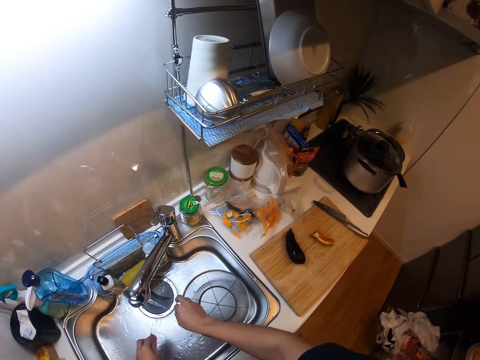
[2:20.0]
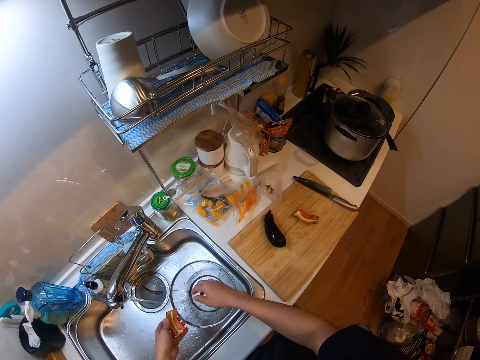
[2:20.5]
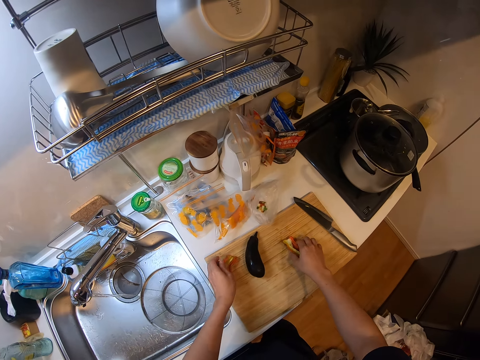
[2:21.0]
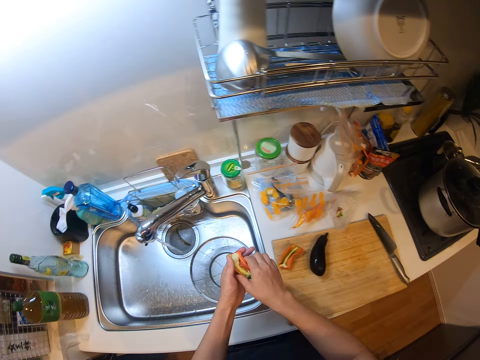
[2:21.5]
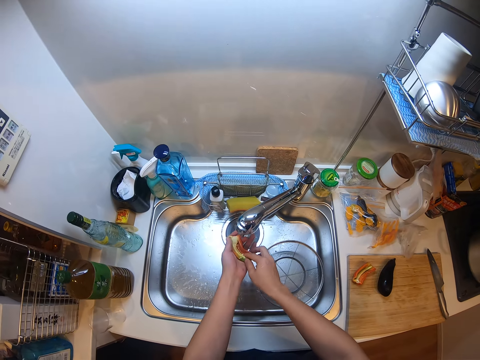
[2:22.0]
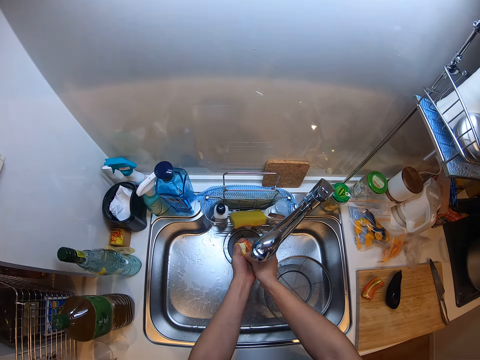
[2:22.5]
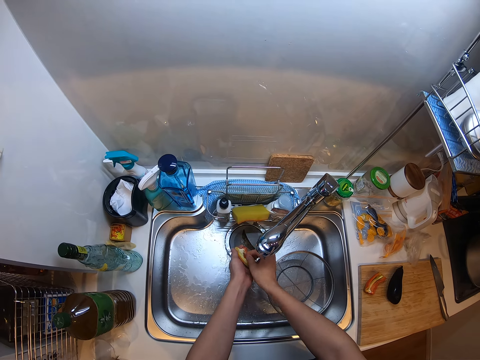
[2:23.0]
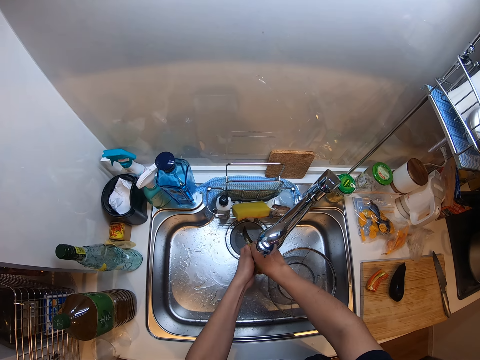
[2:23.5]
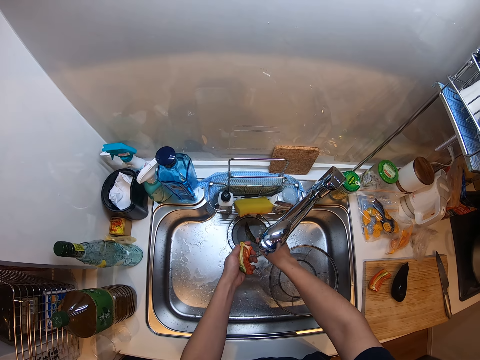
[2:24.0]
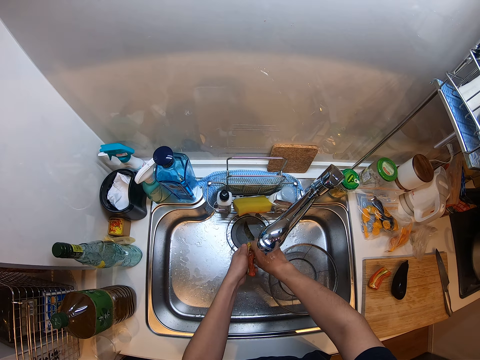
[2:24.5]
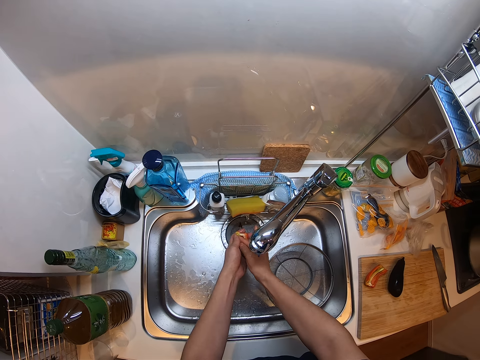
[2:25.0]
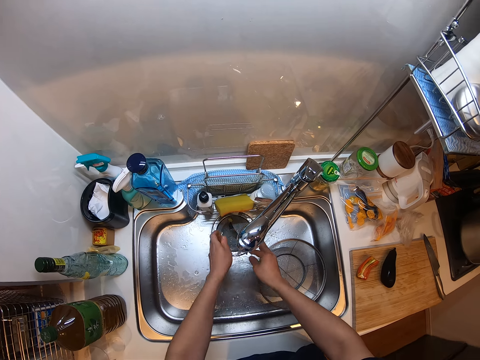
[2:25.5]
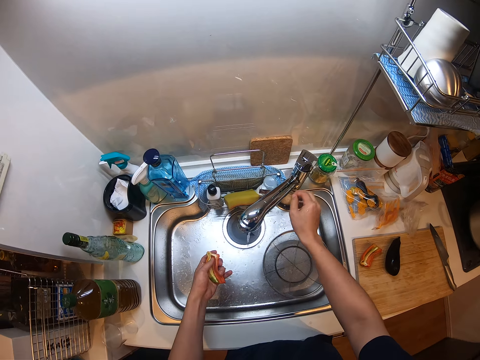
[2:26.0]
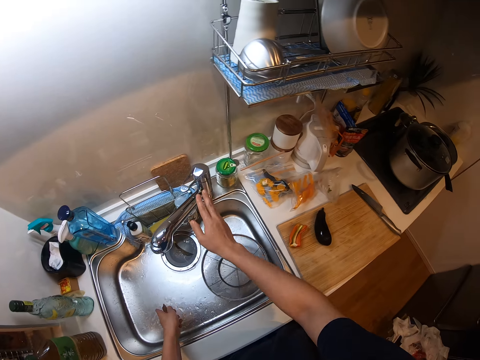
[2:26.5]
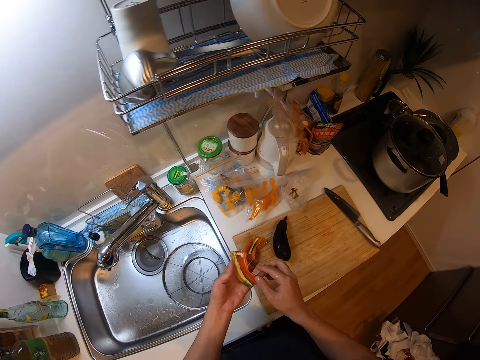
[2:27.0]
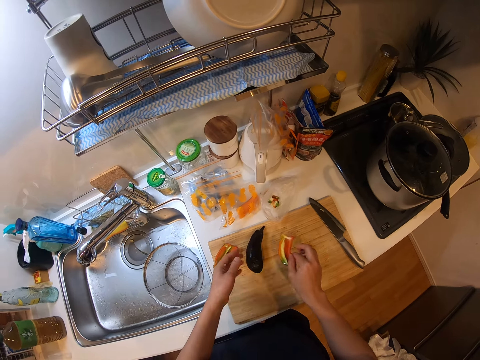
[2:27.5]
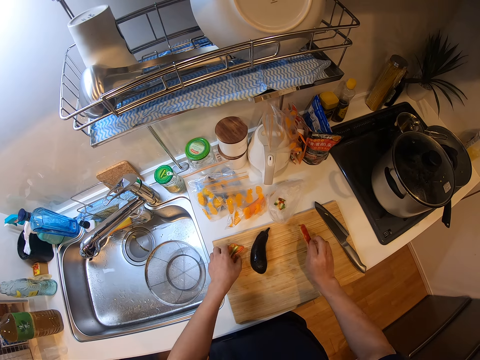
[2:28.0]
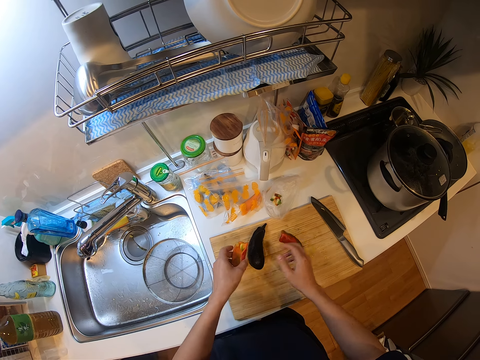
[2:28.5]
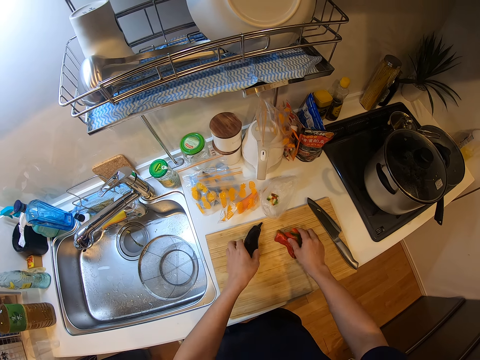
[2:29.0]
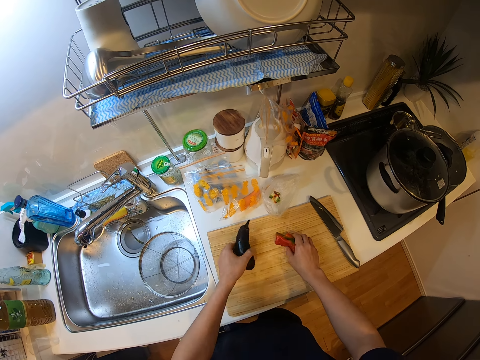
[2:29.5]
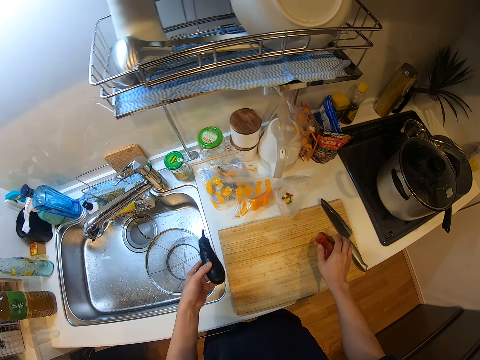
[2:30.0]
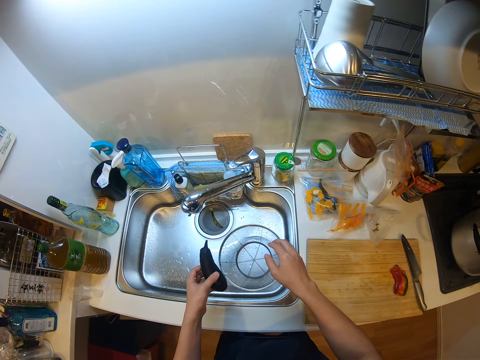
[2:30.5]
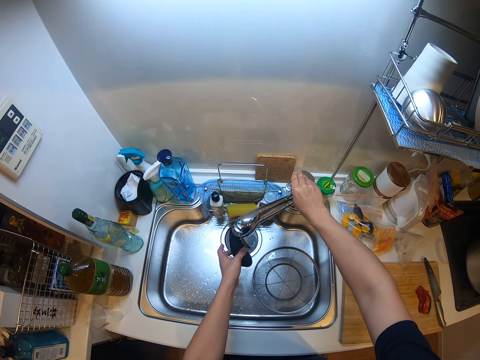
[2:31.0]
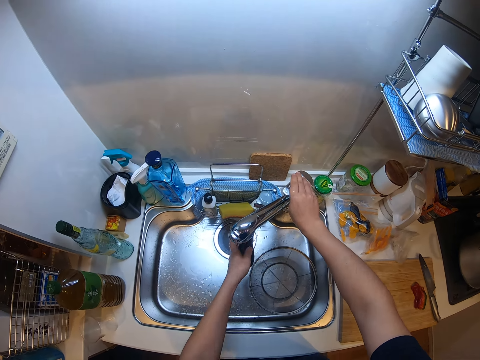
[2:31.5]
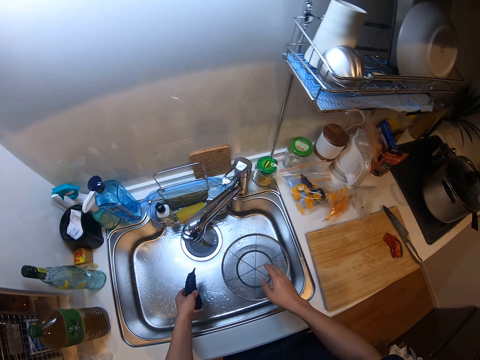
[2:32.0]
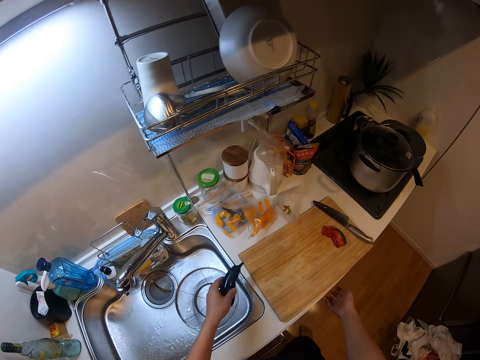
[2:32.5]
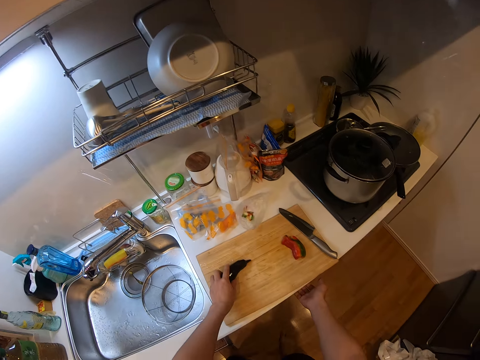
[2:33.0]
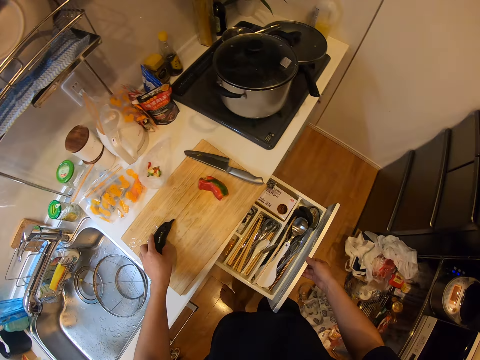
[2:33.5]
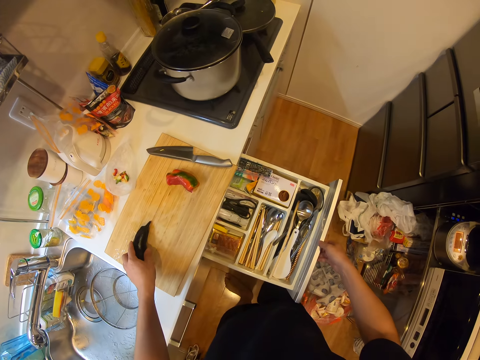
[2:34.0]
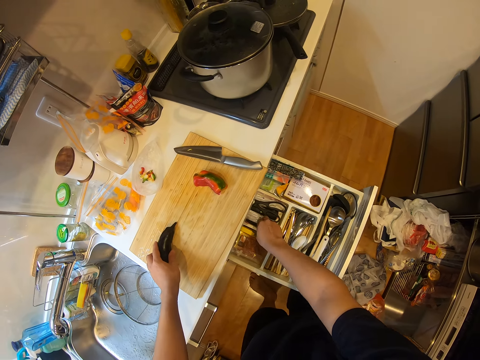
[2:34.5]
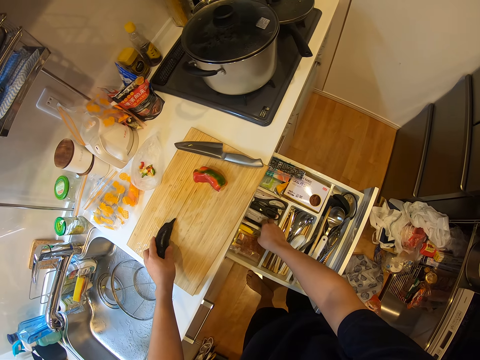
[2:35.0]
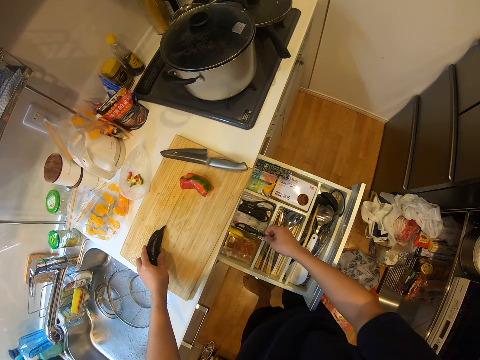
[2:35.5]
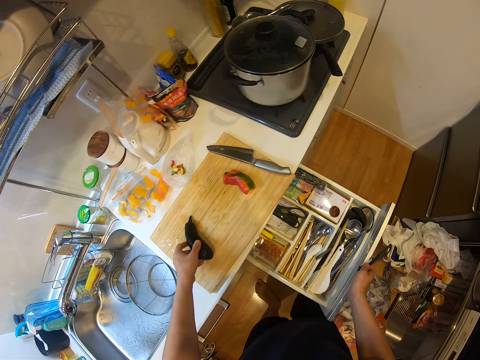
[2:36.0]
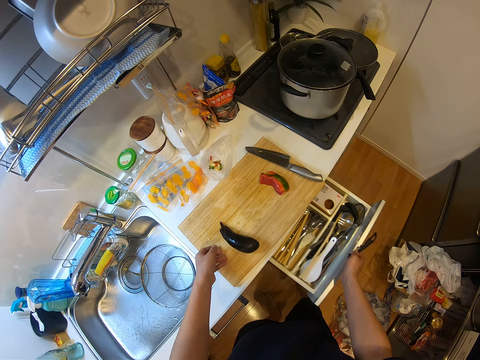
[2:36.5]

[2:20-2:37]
The camera wearer places a piece of pepper in a chopping board. They take the pepper from the chopping board. They wash the piece of pepper. They close the tap. They place the piece of pepper on top of the chopping board. They take the eggplant from the chopping board. They wash the eggplant. They open the tap. They place the eggplant in the chopping board. They open the drawer. They take a vegetable peeler or peeling knife from the drawer.

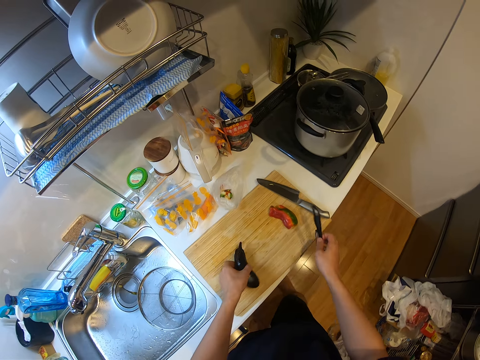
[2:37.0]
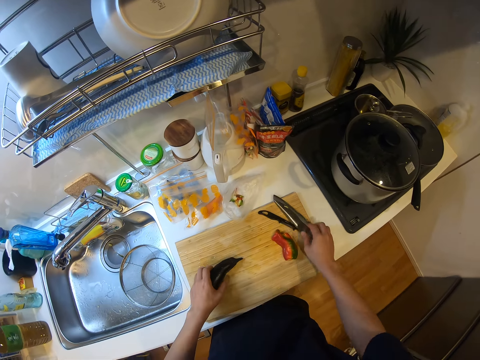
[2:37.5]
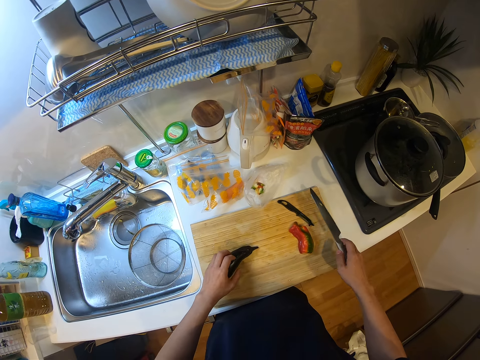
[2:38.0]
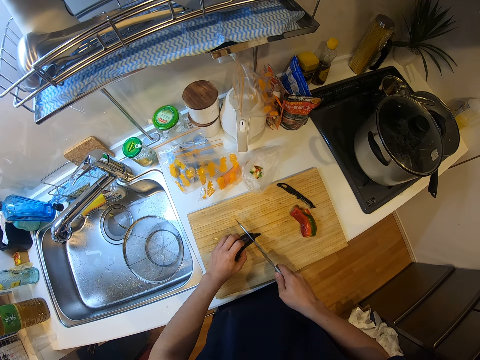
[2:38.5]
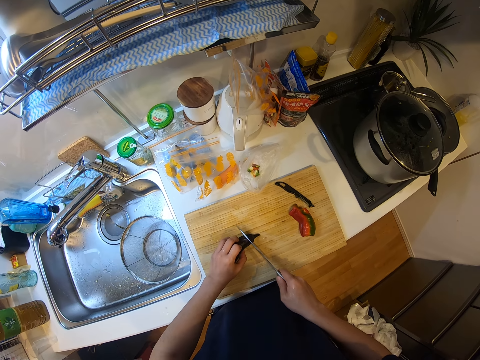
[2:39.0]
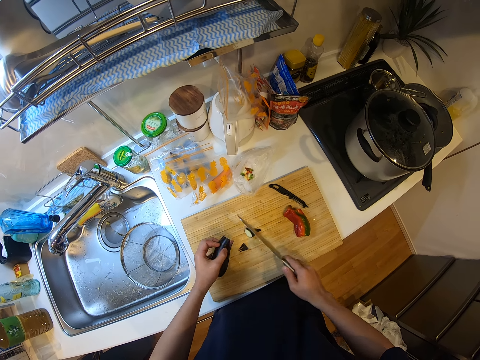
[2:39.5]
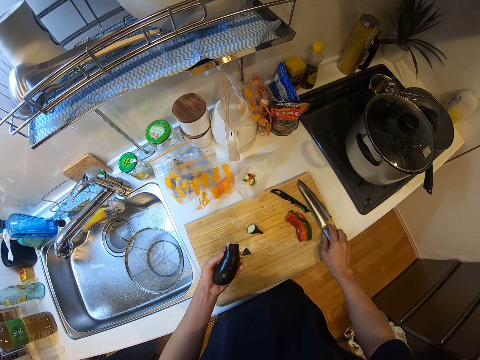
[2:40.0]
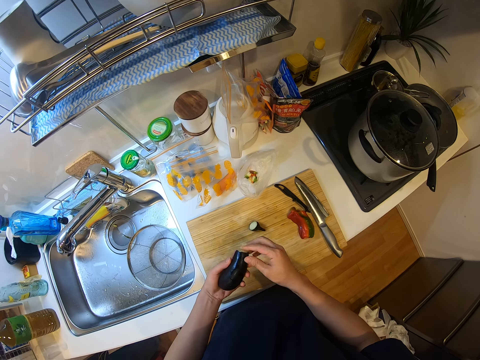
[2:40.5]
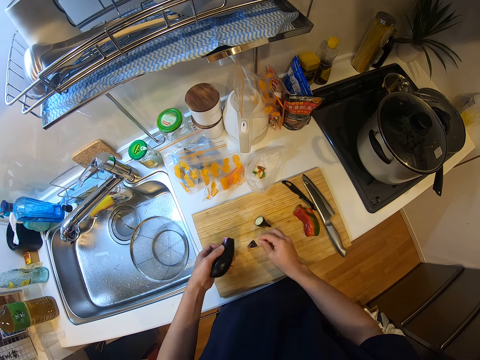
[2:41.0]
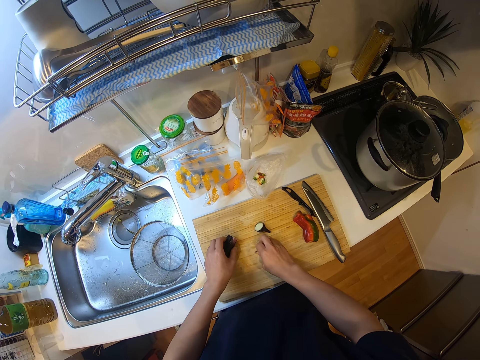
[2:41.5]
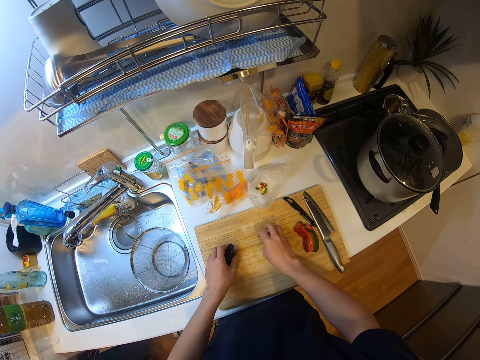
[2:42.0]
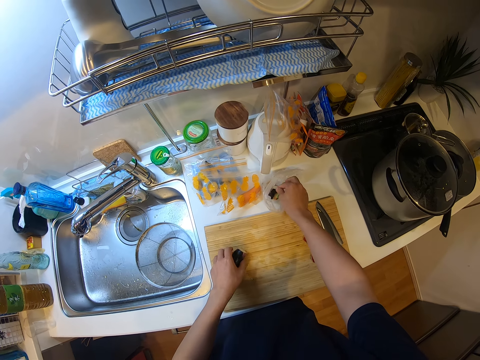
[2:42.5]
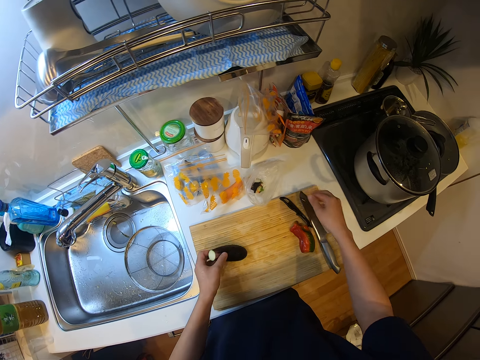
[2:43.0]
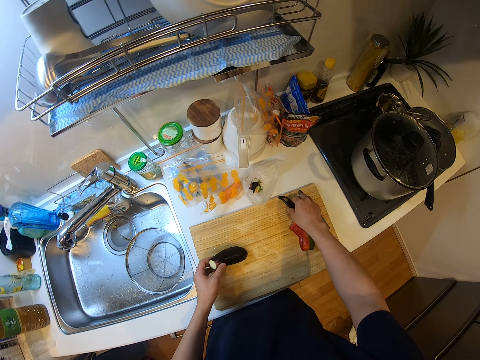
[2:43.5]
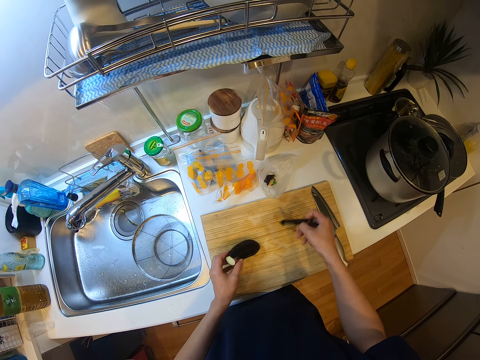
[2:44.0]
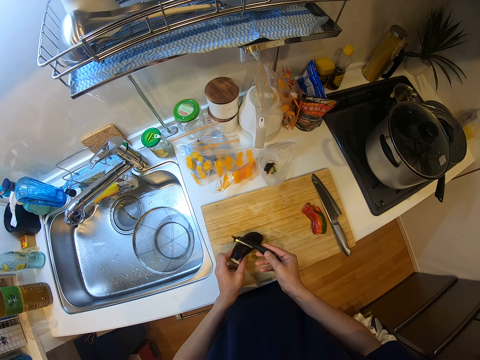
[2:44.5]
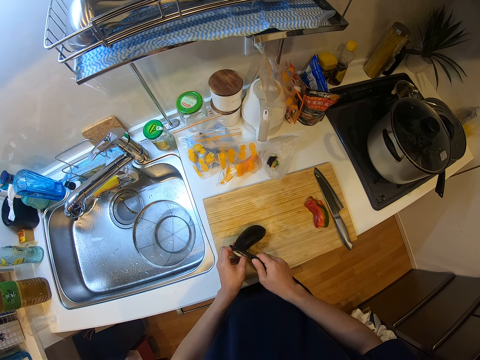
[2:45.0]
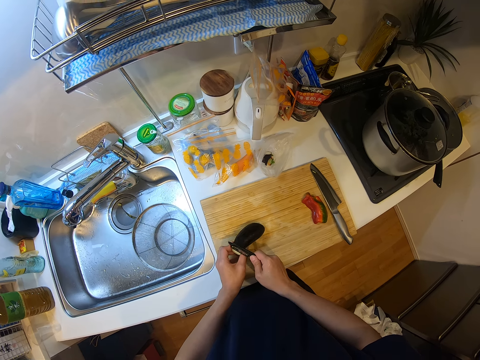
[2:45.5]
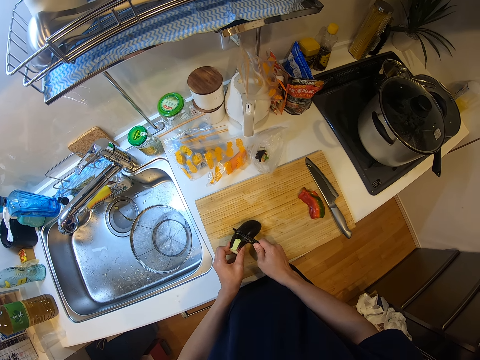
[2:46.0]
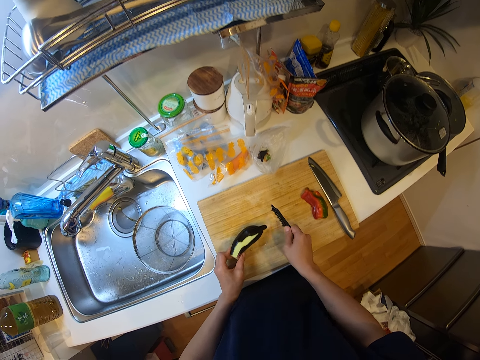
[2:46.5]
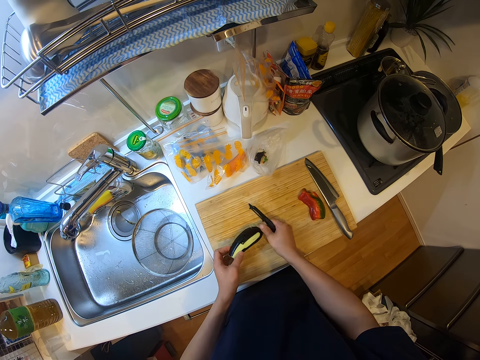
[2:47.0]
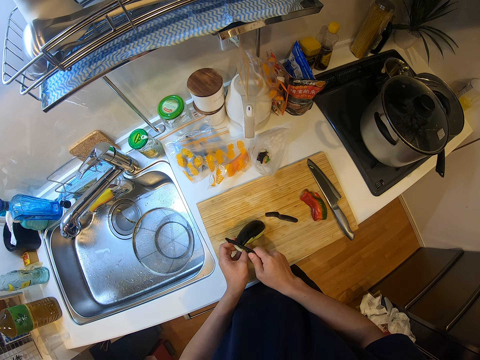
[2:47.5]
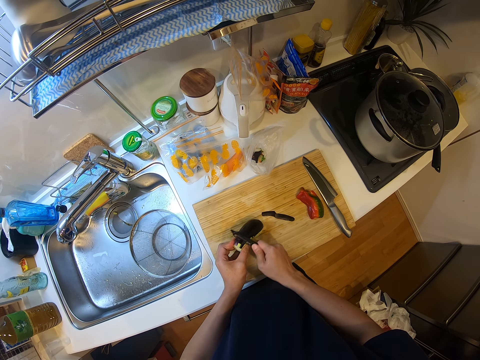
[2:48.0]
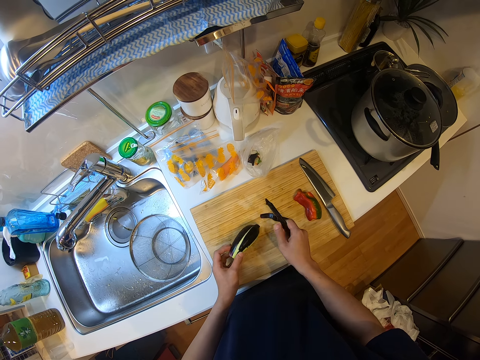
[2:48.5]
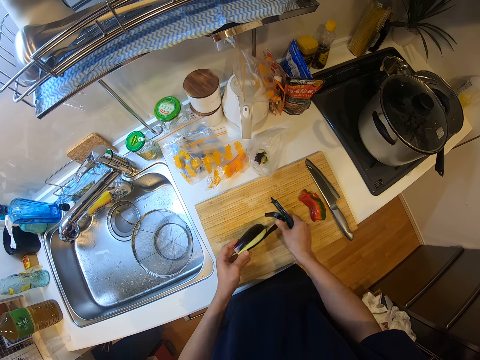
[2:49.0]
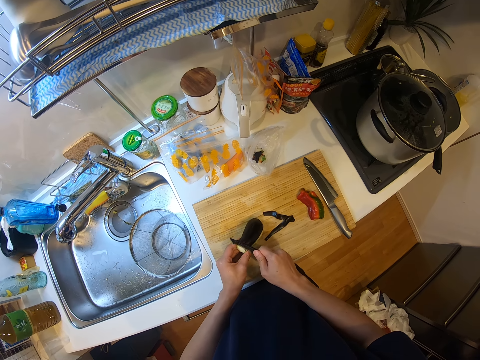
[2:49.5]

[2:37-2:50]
The camera wearer closes the drawer. They pick up the knife from the chopping board. They place the peeling knife in the chopping board. They cut the stalk of the eggplant using the cutting knife. They place the cutting knife in the chopping board. They place the eggplant in the chopping board. They put the eggplant pieces into the nylon pack. They pick up pieces of the eggplant. They take the vegetable peeler from the chopping board. They peel the eggplant with the vegetable peeler.
